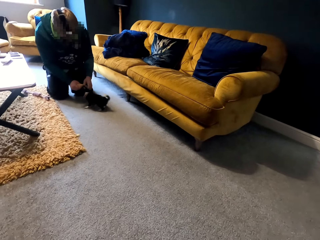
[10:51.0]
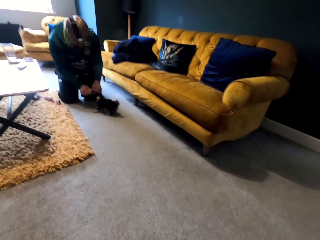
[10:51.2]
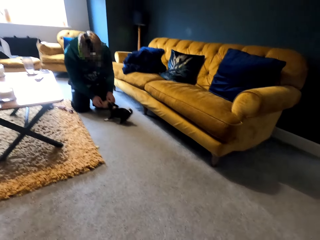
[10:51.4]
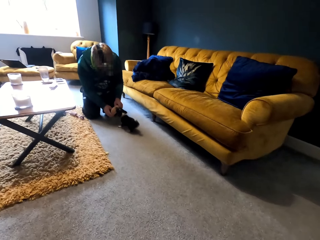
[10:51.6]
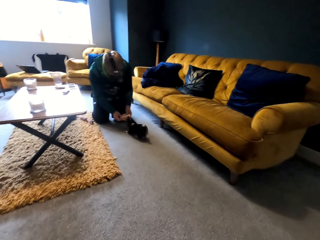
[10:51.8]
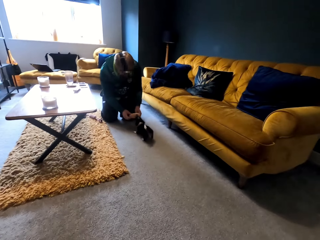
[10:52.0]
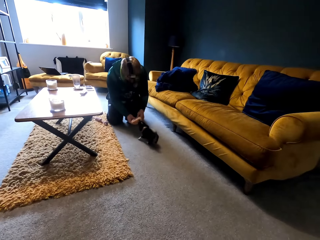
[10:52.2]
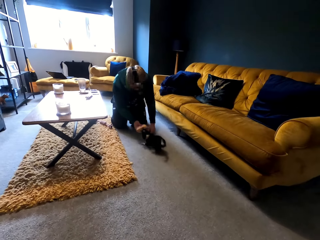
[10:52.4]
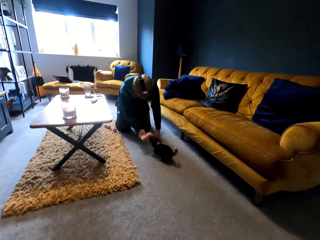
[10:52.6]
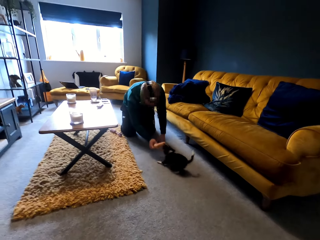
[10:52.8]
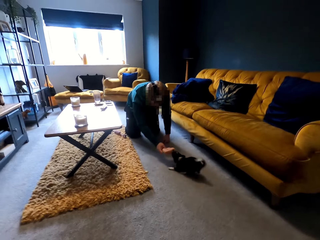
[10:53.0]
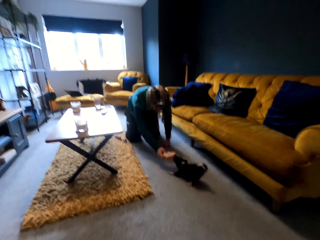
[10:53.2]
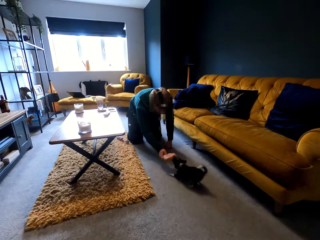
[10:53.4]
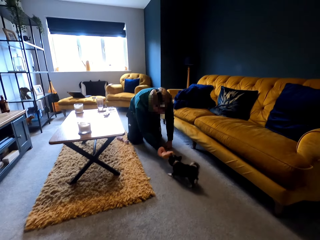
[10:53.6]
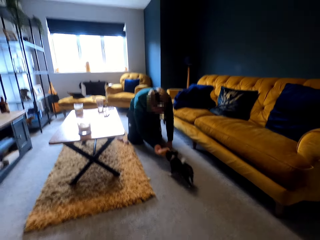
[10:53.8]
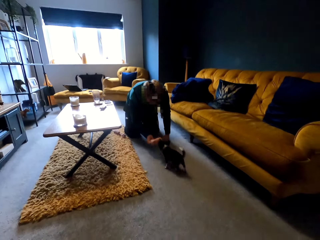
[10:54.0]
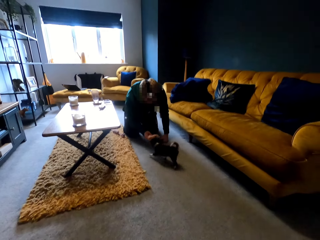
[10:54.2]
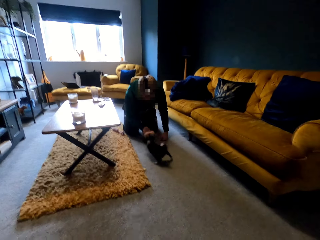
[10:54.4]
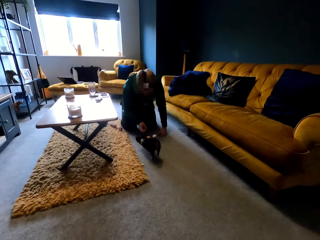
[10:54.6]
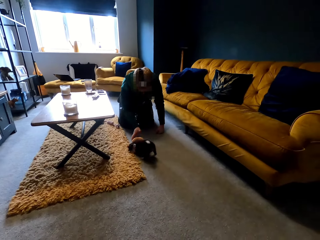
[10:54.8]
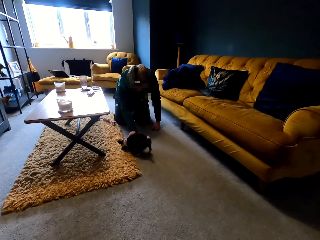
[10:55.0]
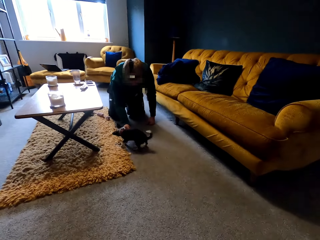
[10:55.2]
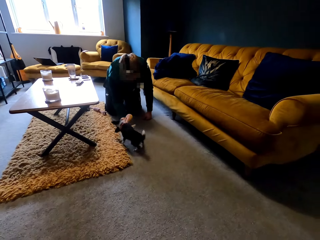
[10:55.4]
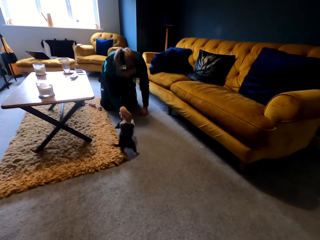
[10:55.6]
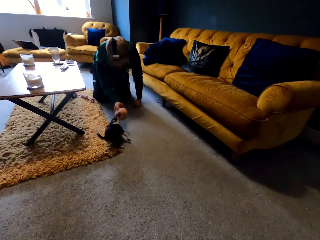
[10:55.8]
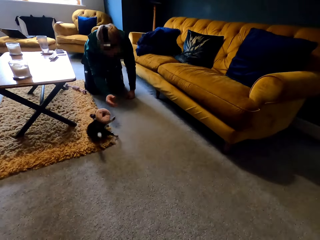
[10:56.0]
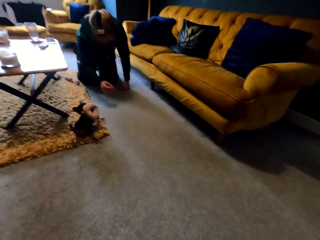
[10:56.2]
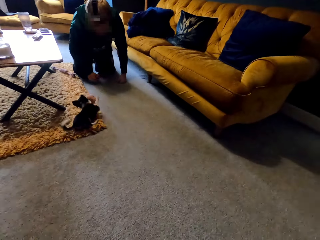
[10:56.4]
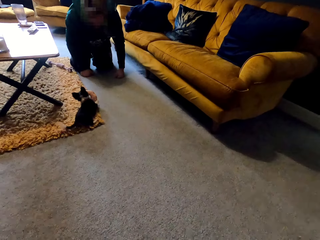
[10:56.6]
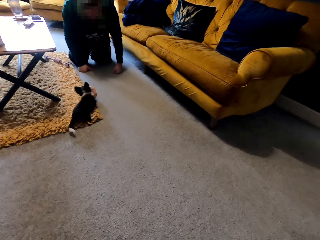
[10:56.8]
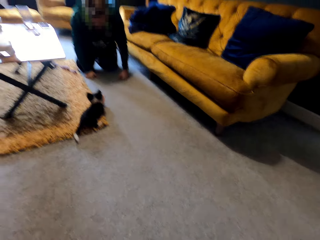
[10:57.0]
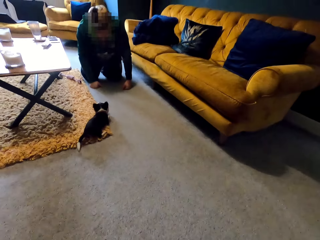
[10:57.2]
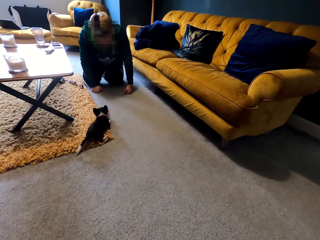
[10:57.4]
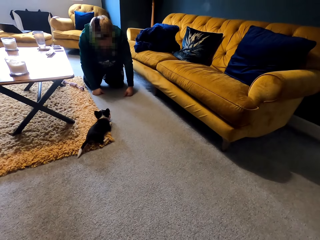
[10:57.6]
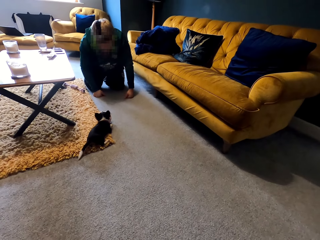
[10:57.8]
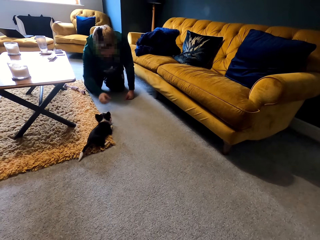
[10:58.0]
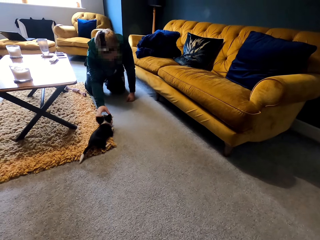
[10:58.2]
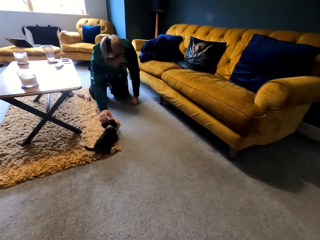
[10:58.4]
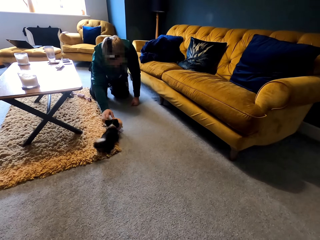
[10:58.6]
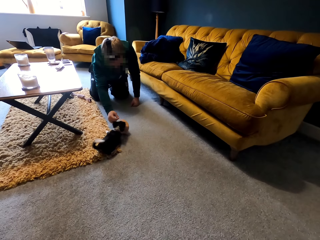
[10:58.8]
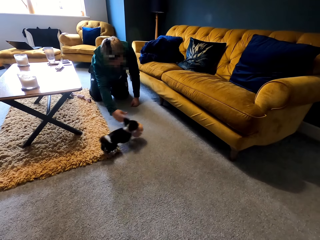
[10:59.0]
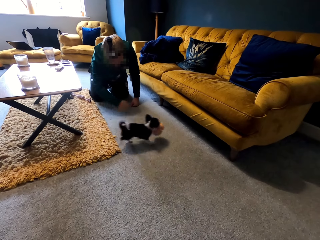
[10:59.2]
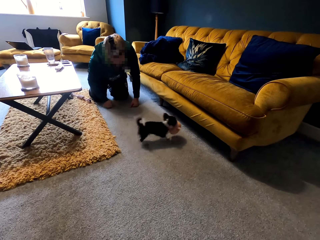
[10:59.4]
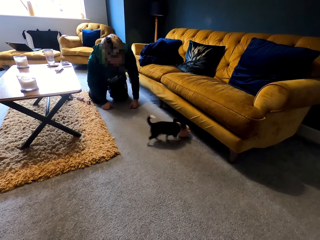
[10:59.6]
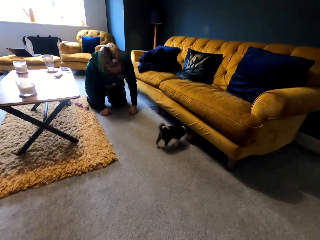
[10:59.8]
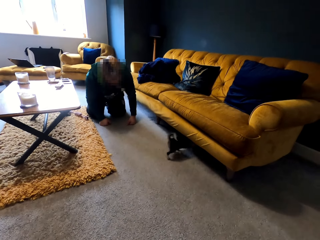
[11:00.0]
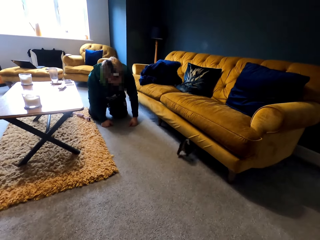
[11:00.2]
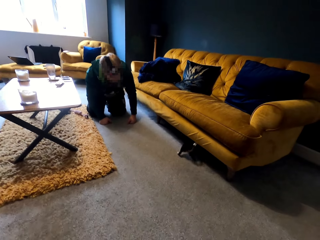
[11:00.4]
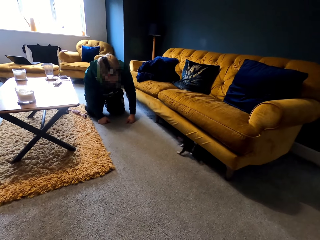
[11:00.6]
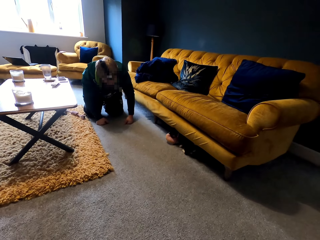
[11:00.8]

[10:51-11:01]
The camera wearer looks at a puppy.

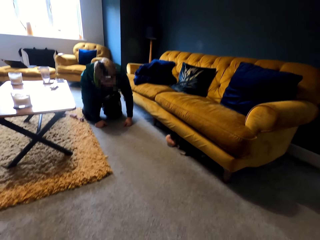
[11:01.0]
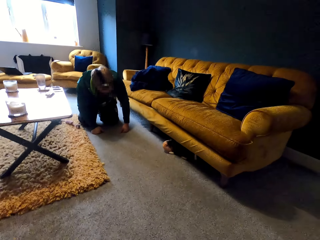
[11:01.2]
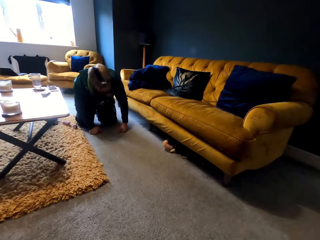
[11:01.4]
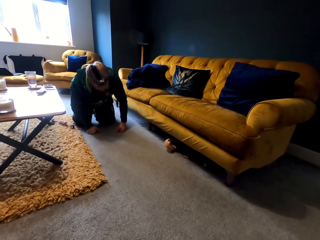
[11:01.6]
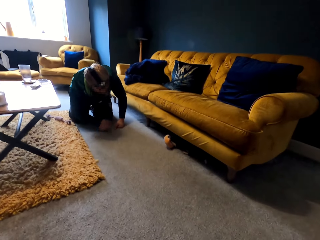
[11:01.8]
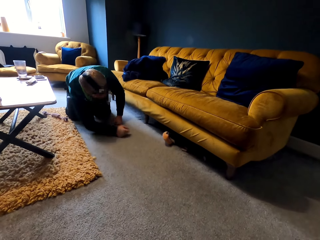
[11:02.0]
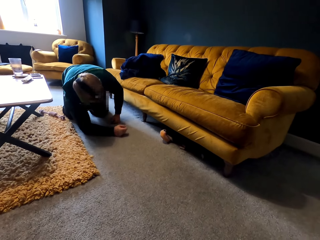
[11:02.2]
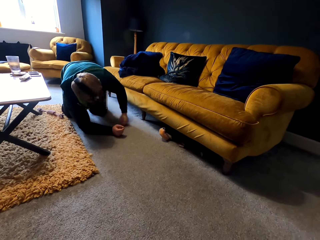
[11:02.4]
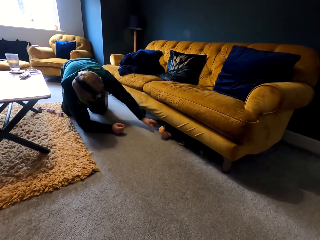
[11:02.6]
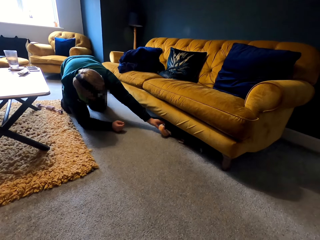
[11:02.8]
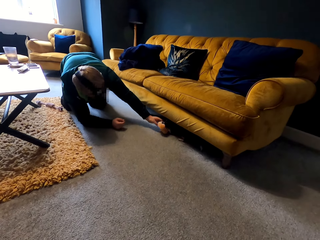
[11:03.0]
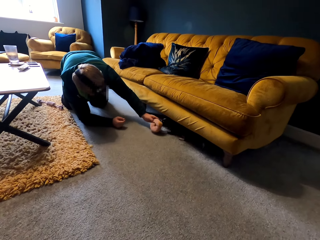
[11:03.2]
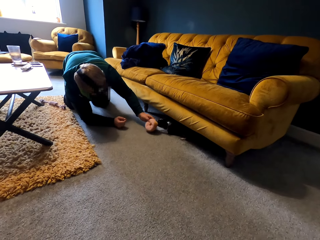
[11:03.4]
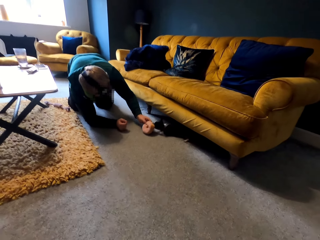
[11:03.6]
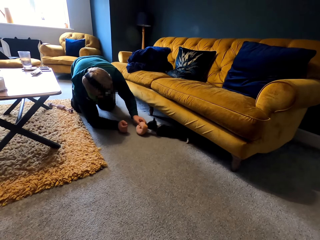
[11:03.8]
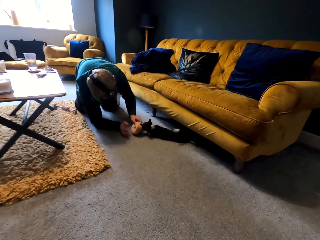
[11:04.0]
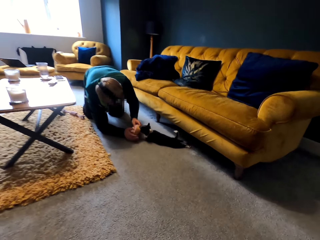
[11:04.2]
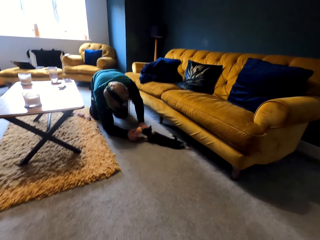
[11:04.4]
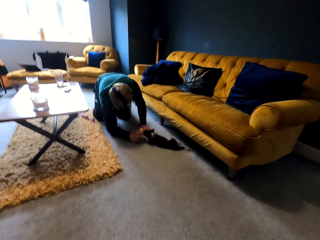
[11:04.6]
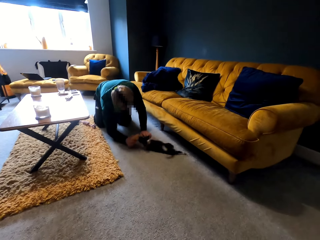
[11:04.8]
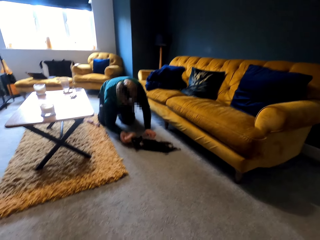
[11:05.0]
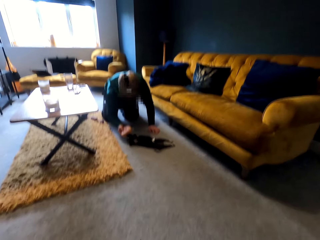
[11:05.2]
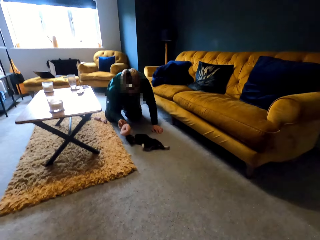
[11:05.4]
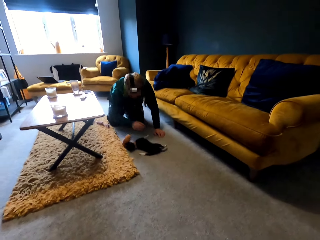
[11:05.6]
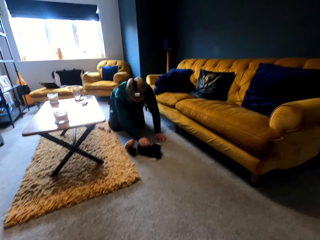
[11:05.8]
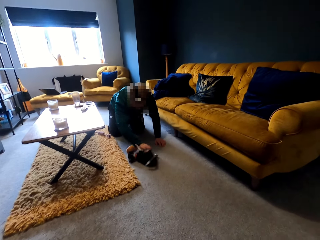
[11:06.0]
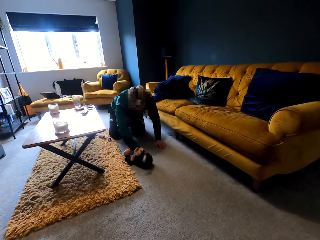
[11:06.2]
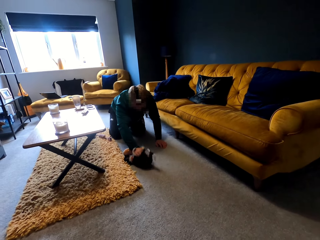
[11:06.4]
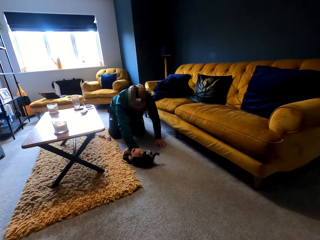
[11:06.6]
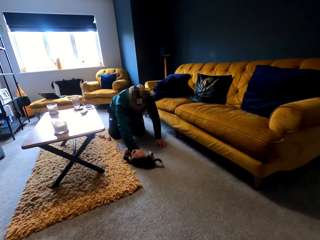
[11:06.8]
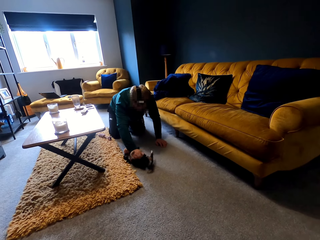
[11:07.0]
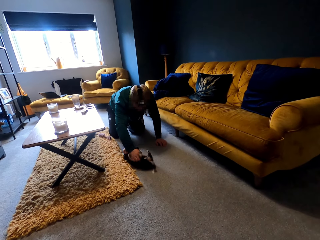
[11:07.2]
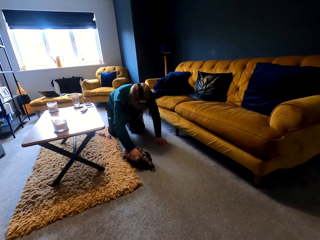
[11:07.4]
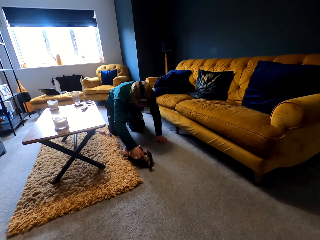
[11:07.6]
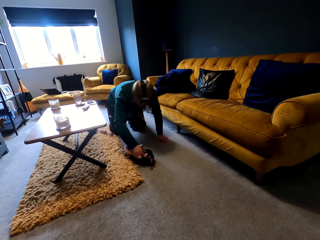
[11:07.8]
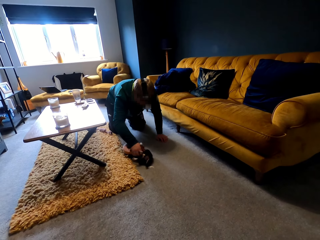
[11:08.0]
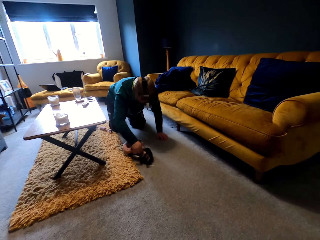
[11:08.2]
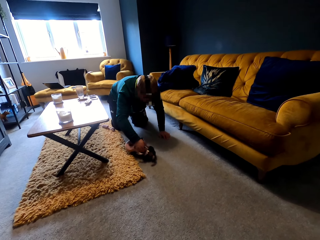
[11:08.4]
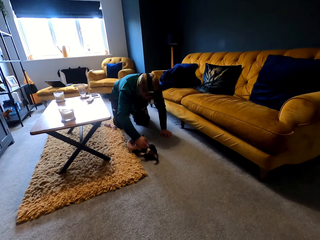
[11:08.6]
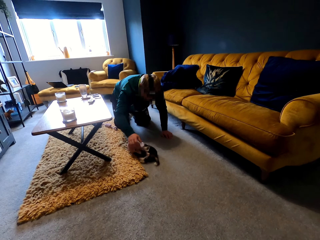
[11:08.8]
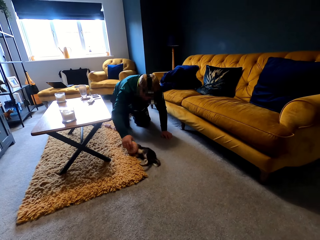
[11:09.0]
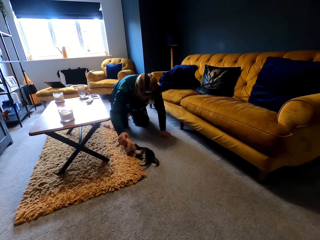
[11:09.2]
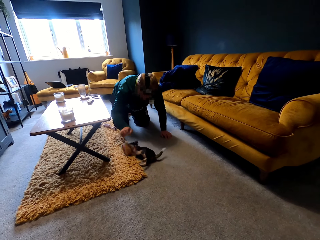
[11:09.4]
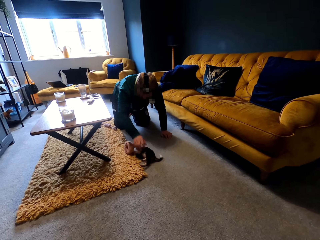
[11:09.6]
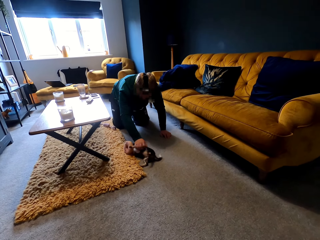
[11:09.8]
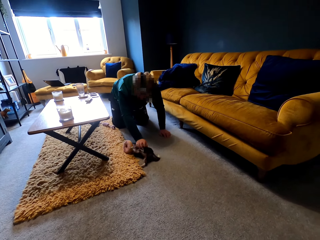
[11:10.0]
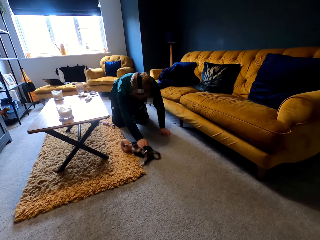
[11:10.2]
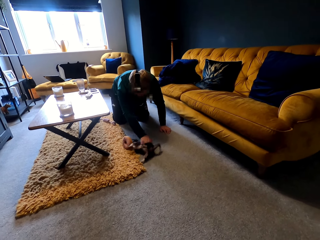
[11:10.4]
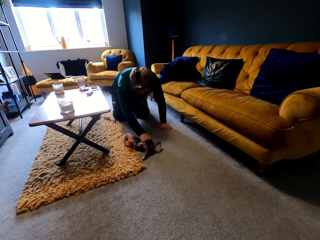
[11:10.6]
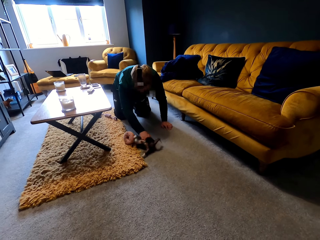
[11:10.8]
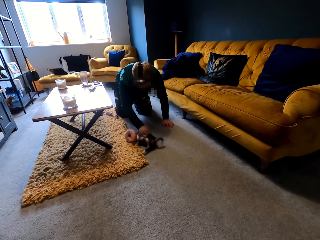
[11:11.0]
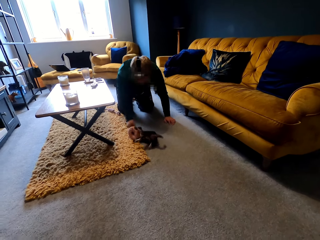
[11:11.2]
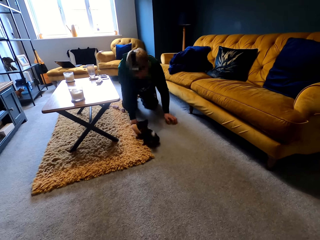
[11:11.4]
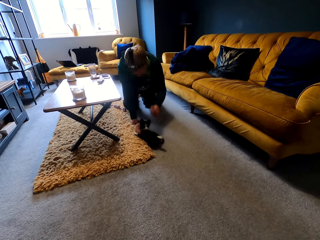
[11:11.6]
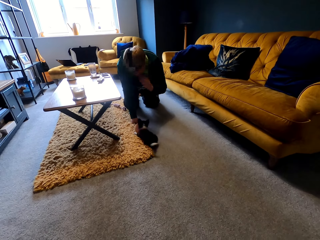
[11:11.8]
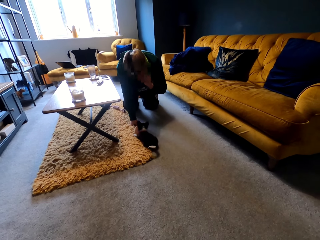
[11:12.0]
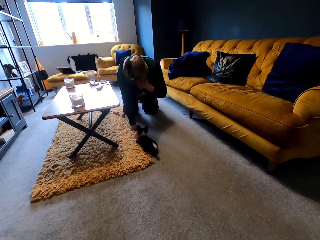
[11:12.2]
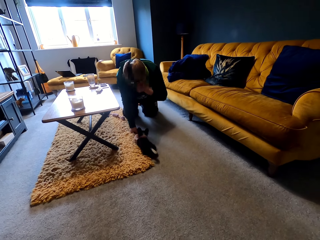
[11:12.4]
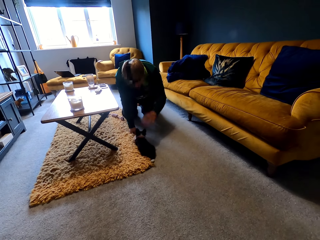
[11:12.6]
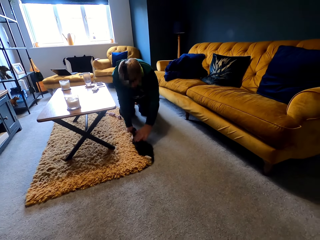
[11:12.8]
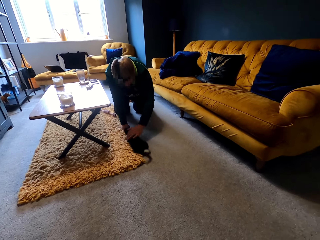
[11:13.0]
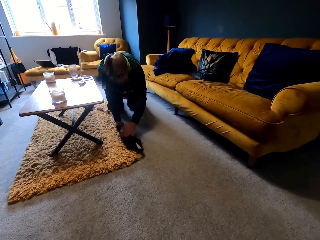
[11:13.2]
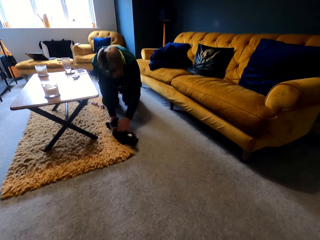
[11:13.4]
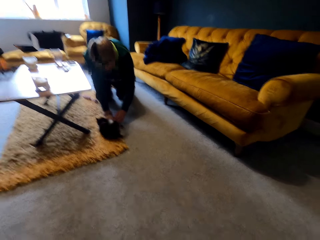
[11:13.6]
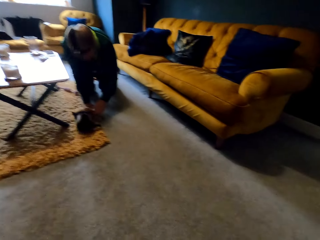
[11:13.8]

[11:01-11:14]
A man pulls a stuffed animal from the puppy. He pets the puppy.
